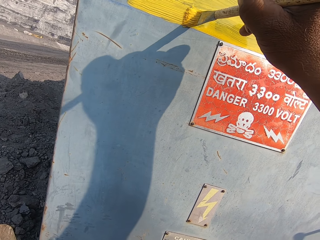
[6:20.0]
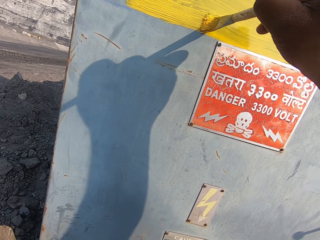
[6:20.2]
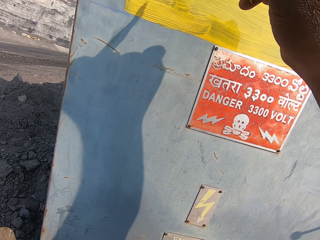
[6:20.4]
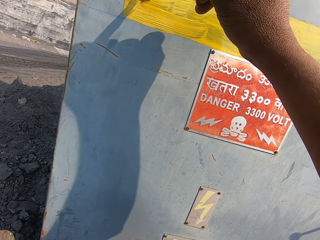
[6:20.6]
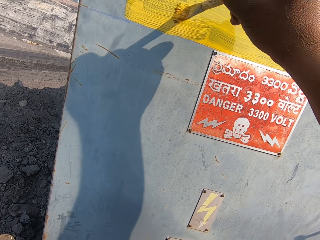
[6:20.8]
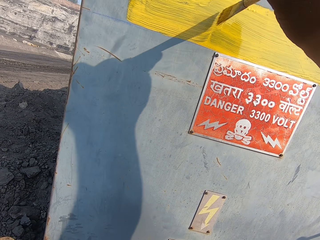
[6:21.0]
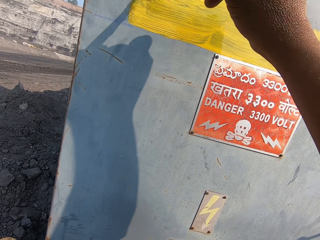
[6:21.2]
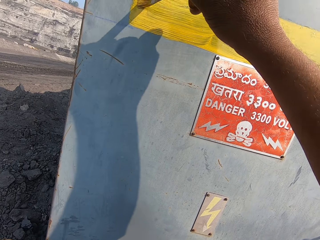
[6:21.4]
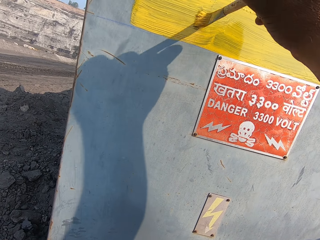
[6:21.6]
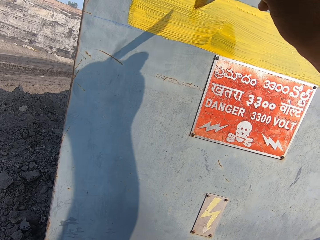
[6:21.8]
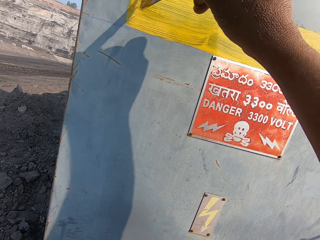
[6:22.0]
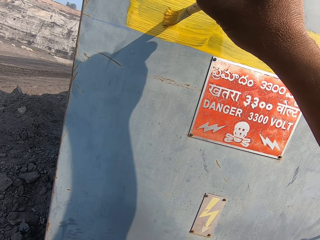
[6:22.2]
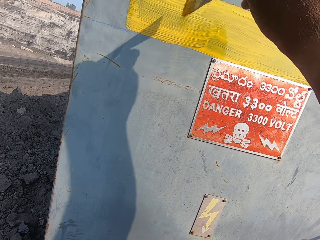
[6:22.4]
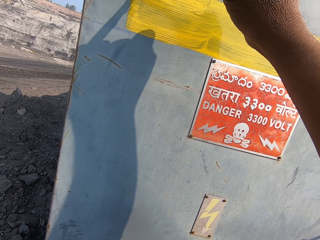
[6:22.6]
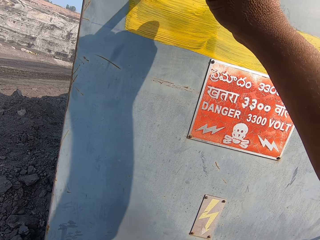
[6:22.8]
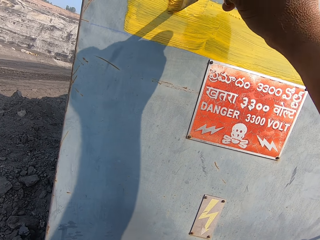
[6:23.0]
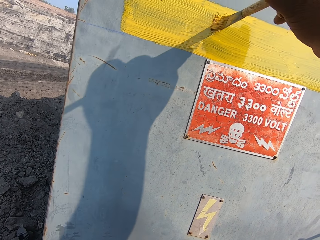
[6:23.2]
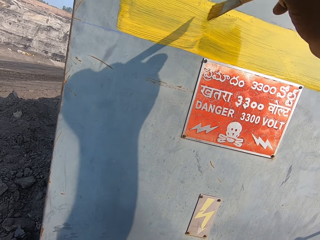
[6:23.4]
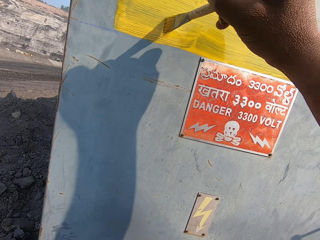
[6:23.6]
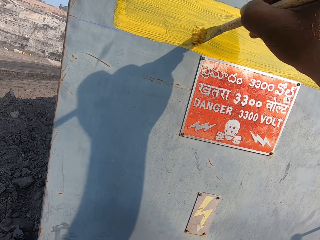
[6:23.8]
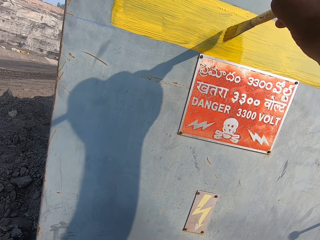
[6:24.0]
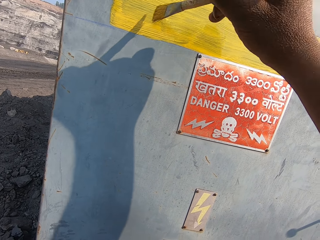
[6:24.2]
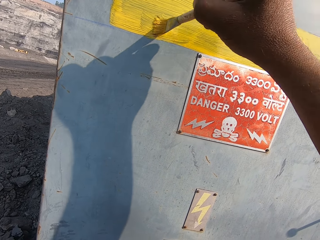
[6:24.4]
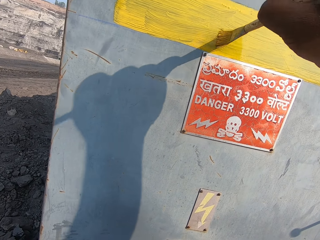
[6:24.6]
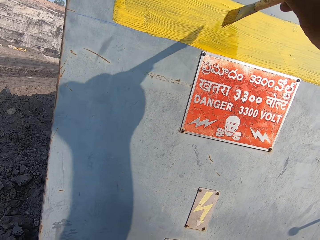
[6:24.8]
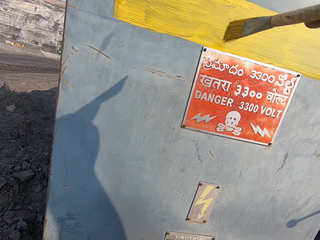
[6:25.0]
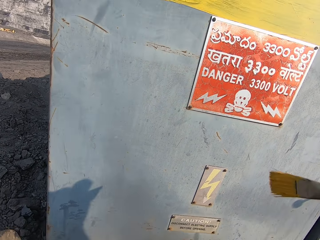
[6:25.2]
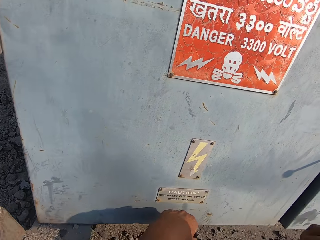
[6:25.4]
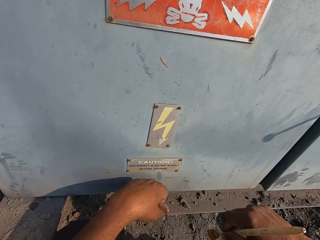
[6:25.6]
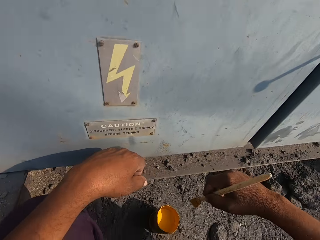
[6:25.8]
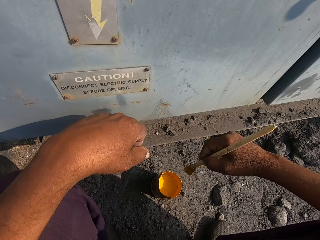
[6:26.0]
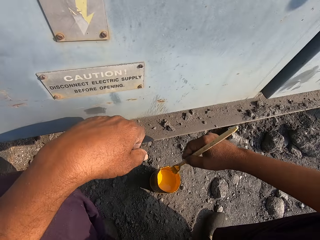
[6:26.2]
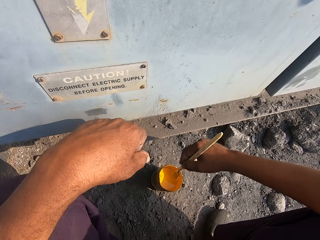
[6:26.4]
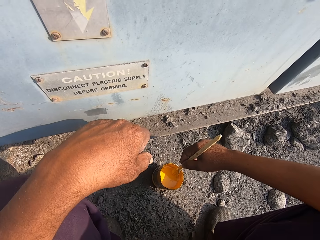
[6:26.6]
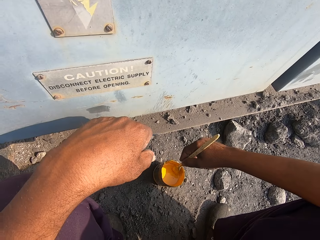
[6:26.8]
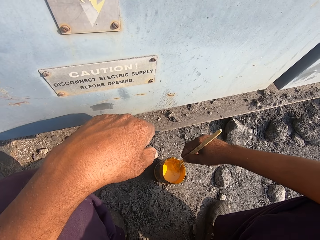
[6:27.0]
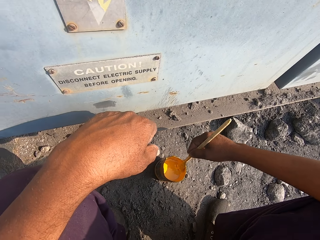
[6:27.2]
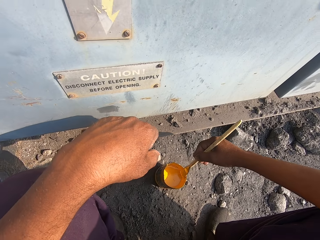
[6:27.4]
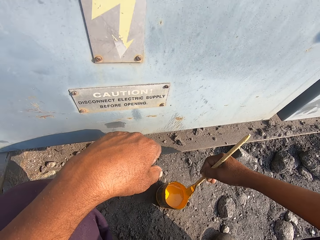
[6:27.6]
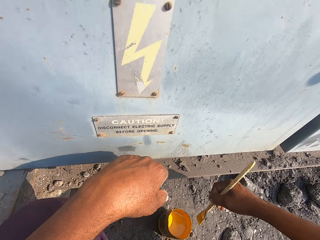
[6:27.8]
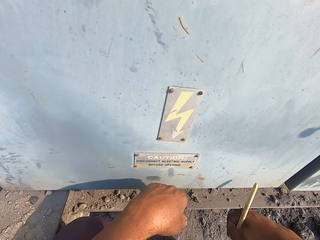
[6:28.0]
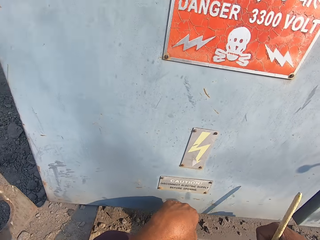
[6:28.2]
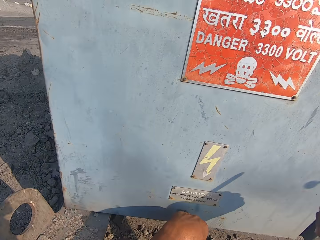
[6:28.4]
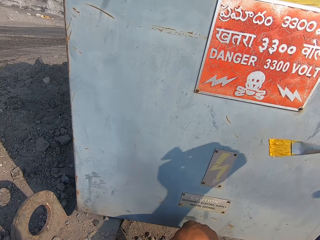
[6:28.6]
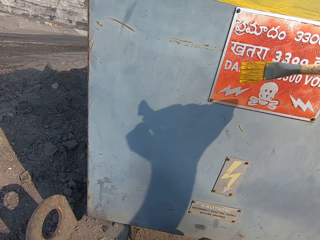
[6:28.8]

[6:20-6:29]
The camera wearer dips the paint brush in the paint can.

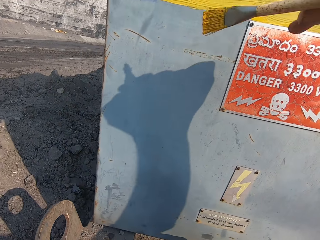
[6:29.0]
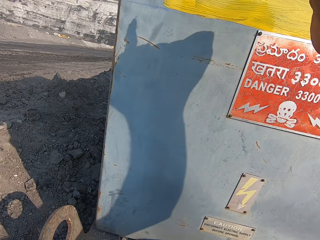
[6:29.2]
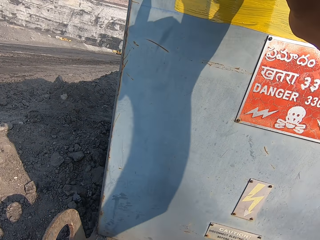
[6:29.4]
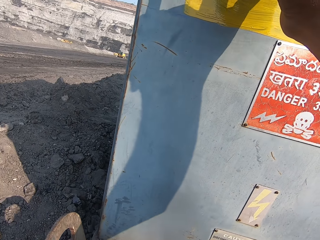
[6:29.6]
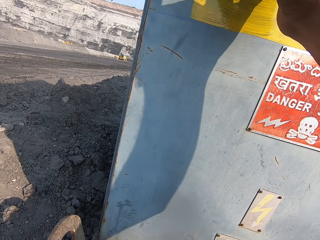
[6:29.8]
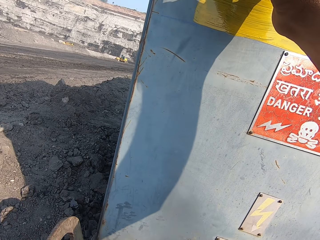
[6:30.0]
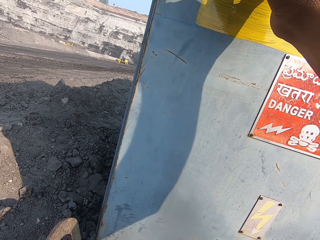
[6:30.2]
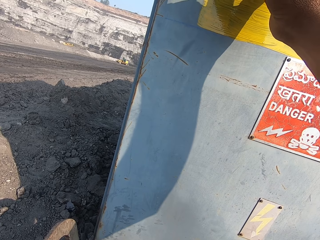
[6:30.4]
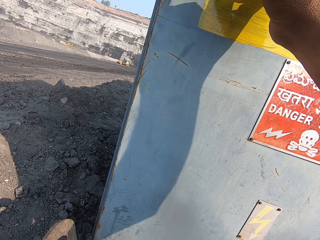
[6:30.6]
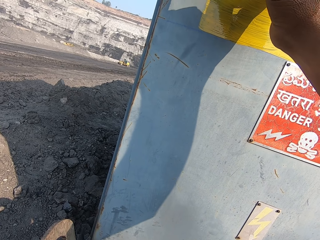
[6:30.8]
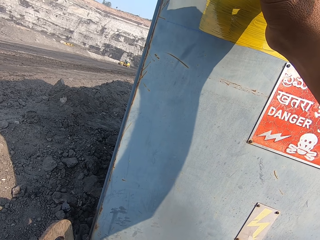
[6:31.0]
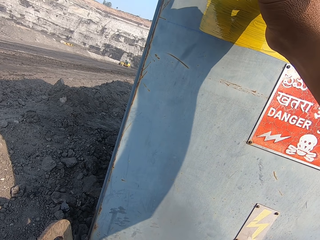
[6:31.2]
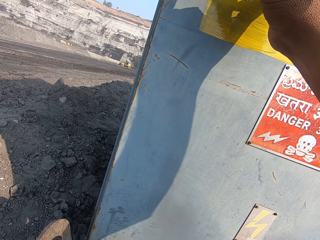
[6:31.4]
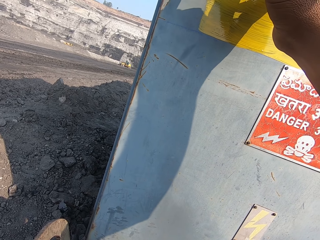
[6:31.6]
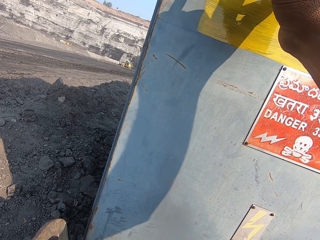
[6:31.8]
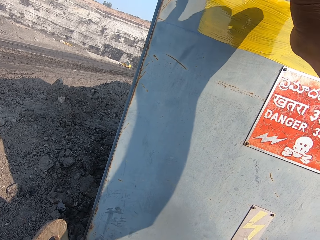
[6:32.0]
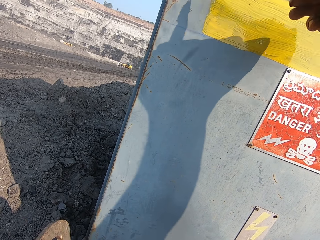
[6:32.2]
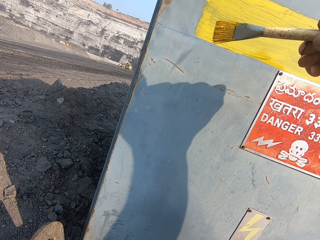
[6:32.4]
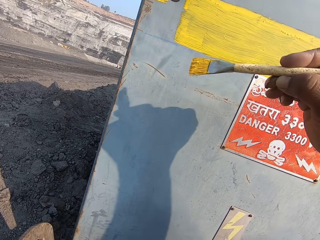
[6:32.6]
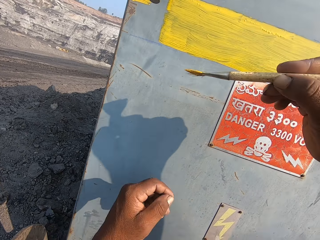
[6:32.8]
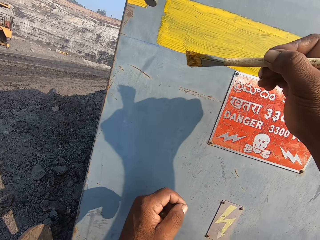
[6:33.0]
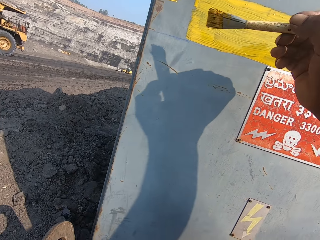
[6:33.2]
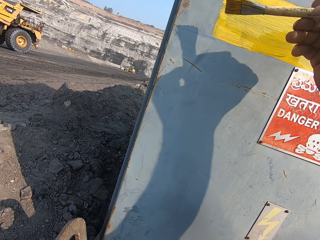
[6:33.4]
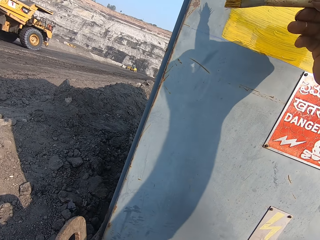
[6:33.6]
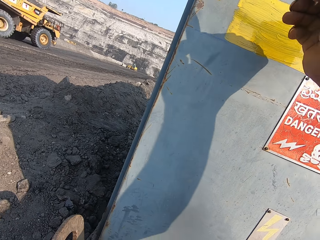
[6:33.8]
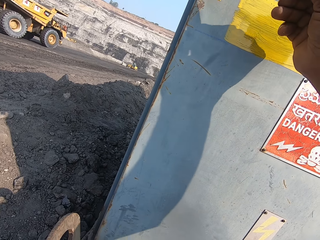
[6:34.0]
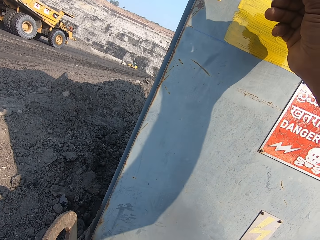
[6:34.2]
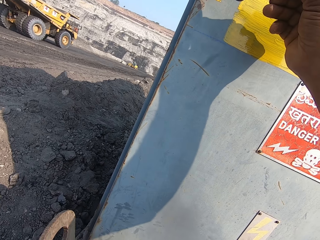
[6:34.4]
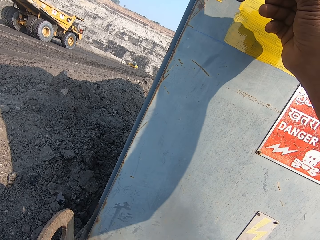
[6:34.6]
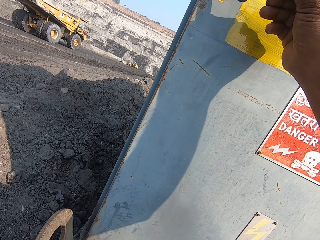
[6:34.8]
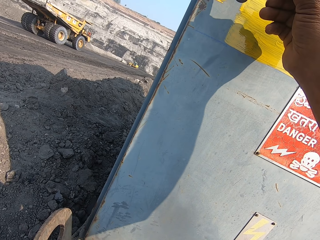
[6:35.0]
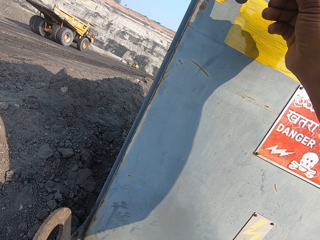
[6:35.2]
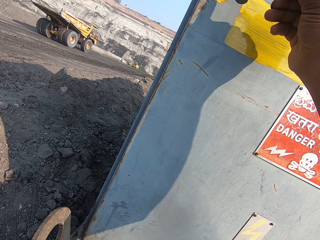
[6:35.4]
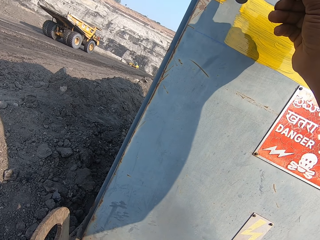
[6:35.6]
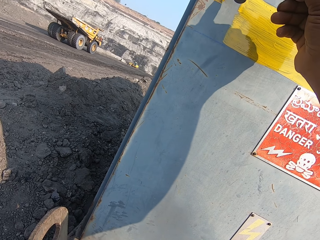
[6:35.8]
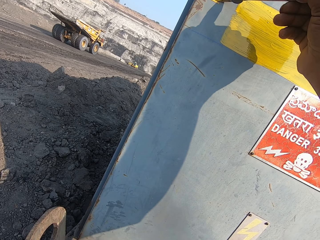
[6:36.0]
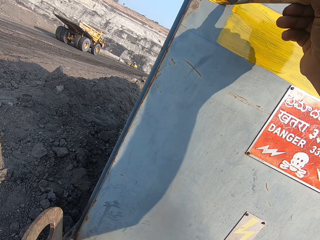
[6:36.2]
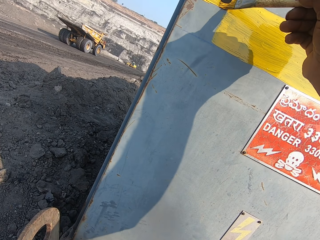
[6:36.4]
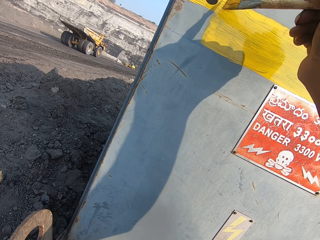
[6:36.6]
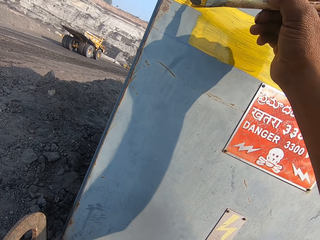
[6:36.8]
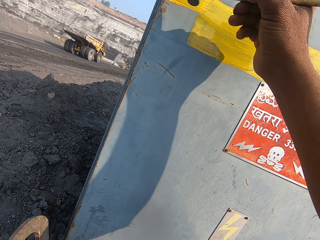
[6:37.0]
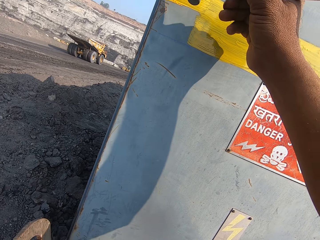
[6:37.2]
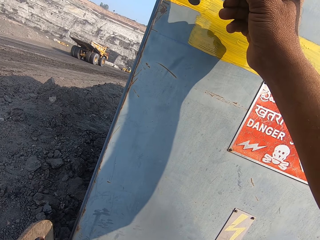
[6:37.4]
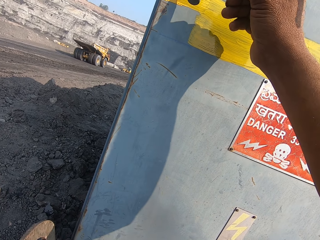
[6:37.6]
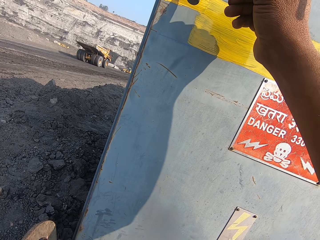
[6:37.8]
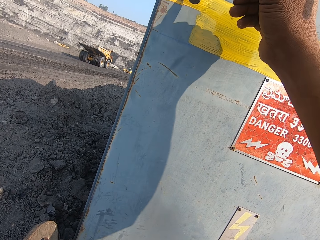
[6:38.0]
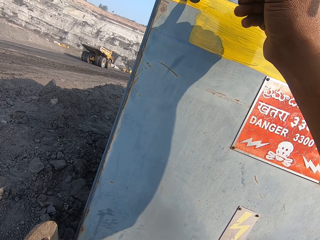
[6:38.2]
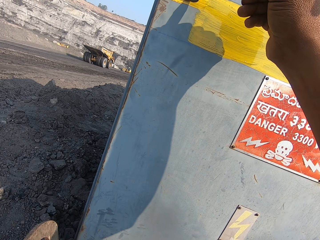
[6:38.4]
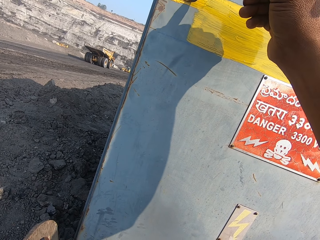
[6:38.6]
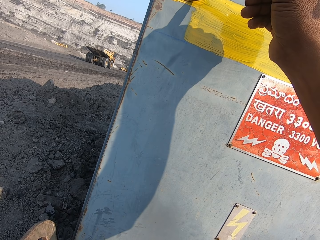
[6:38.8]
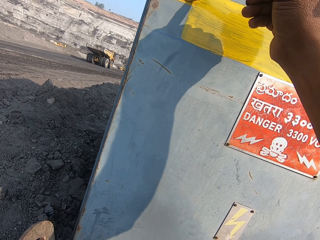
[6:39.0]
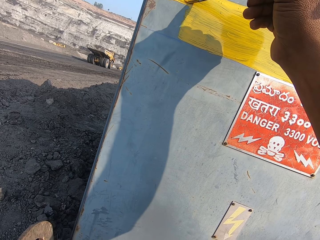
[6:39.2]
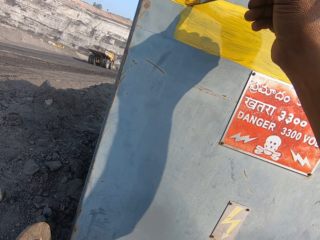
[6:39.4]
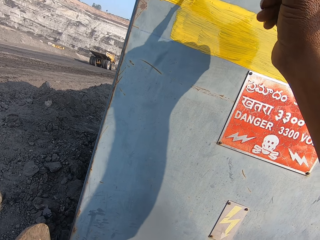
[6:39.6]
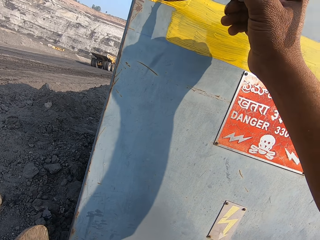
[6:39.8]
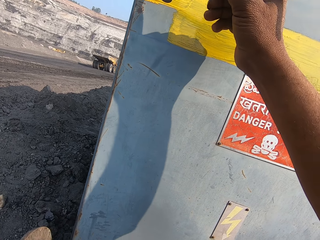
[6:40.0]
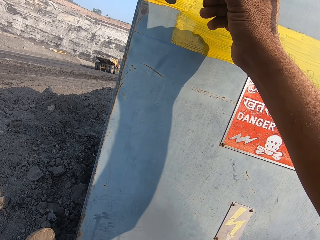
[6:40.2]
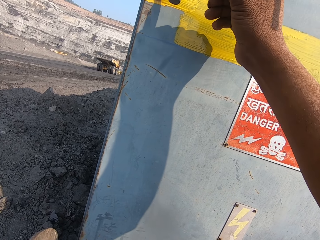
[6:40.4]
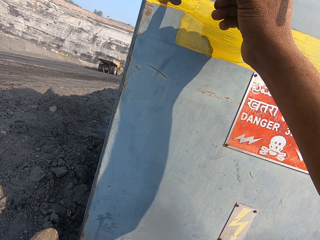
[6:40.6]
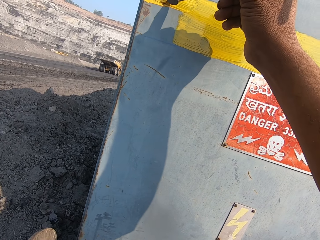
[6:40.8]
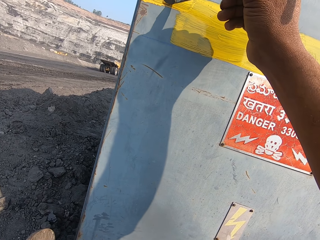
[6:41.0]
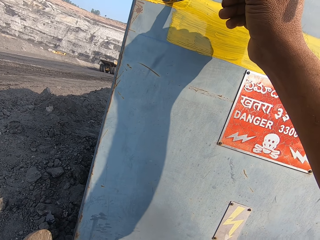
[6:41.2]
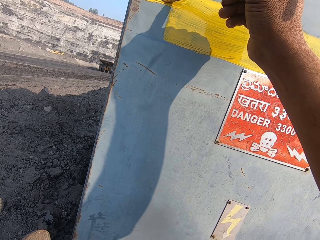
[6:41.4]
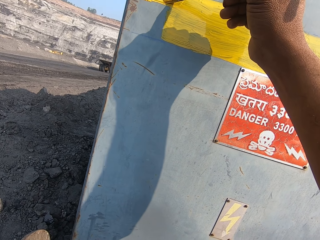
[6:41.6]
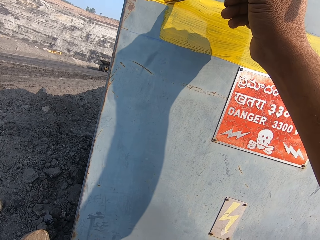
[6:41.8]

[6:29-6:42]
The camera wearer paints the wall using the paint brush. They turn the paint brush. They paint using the paint brush.
